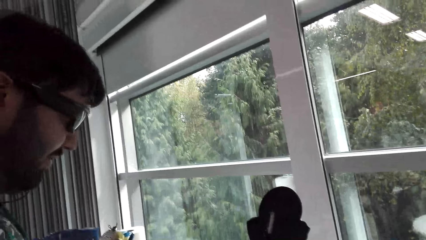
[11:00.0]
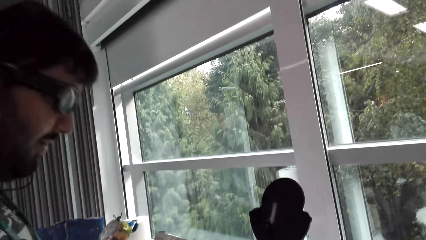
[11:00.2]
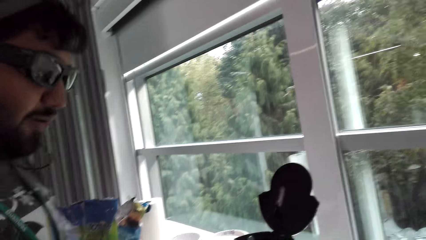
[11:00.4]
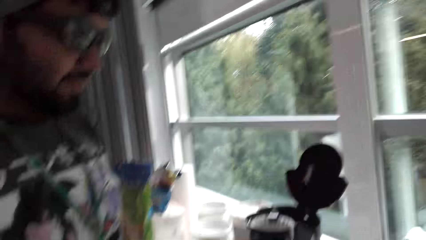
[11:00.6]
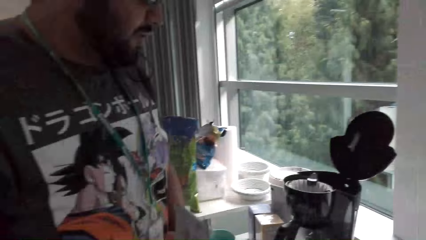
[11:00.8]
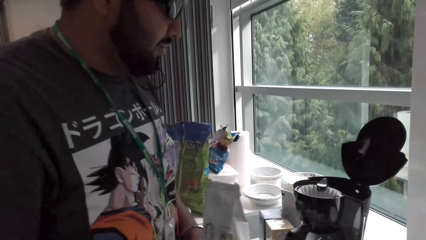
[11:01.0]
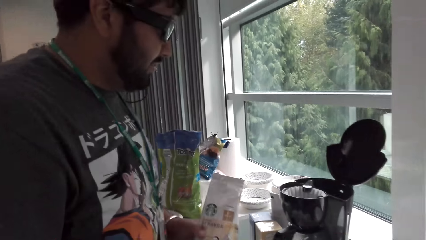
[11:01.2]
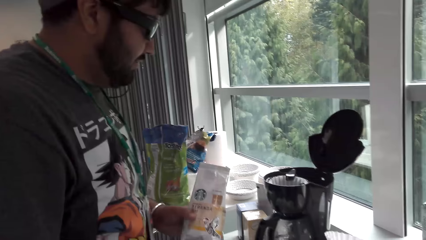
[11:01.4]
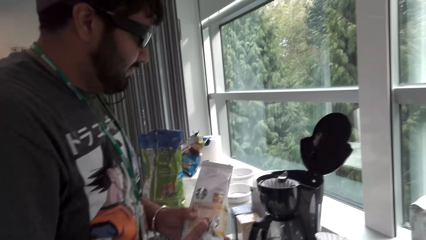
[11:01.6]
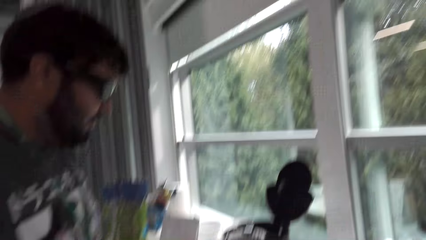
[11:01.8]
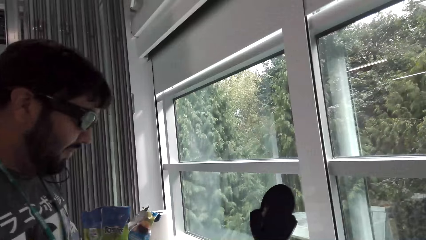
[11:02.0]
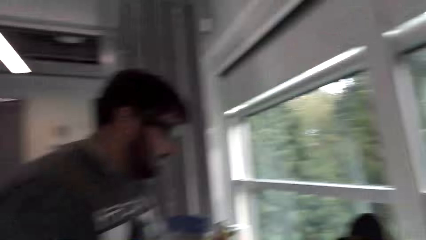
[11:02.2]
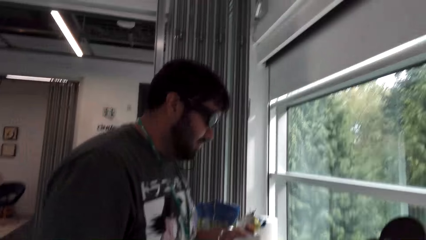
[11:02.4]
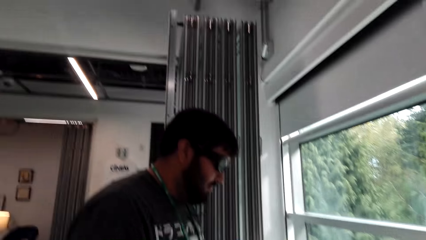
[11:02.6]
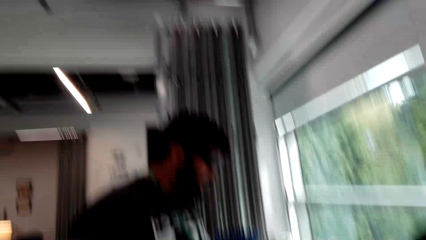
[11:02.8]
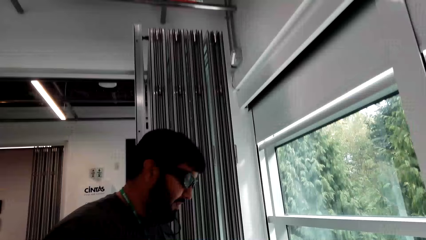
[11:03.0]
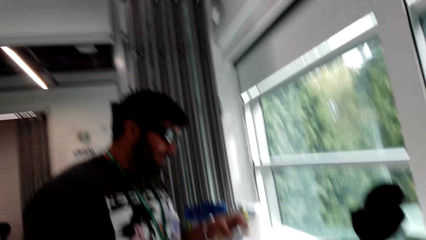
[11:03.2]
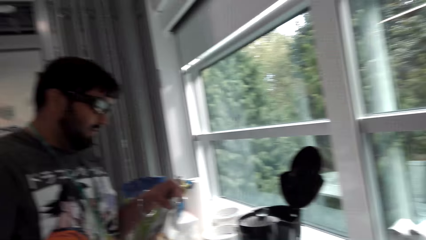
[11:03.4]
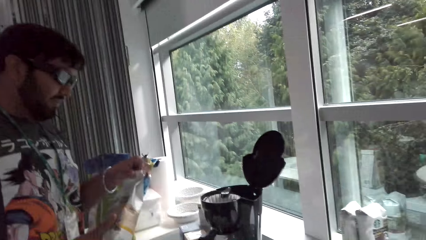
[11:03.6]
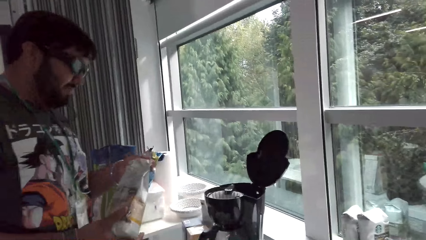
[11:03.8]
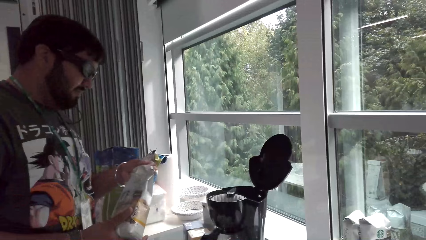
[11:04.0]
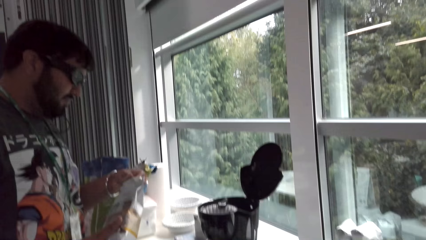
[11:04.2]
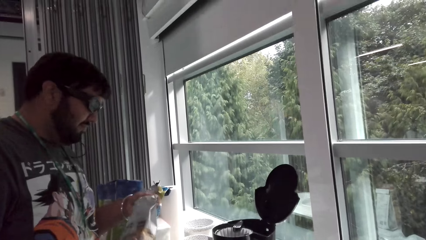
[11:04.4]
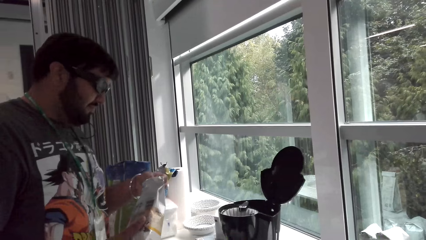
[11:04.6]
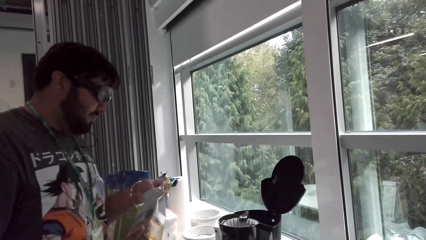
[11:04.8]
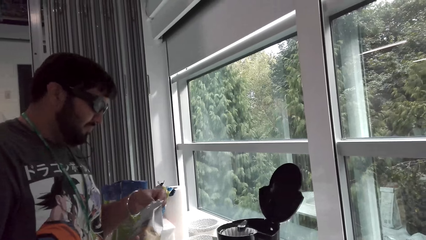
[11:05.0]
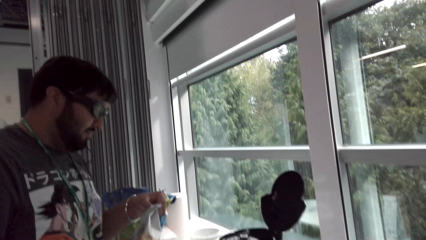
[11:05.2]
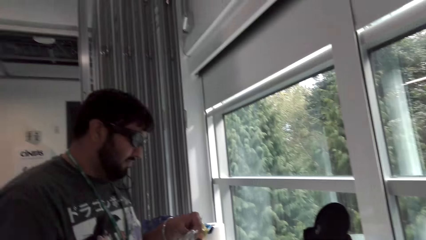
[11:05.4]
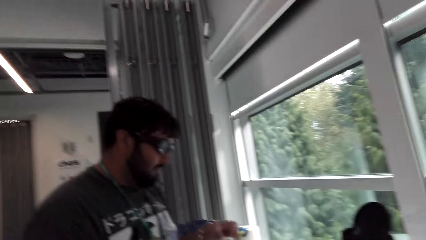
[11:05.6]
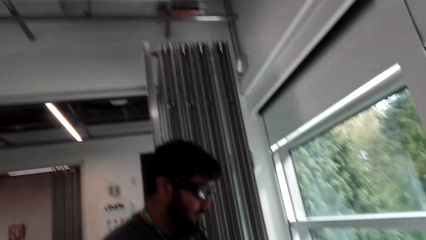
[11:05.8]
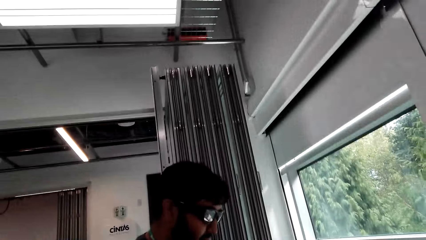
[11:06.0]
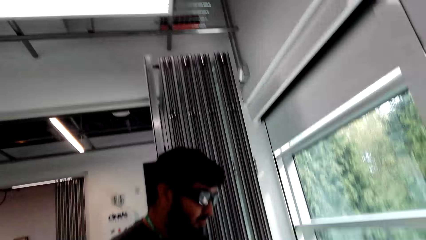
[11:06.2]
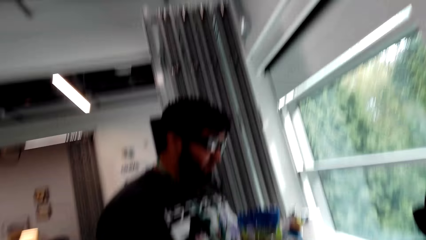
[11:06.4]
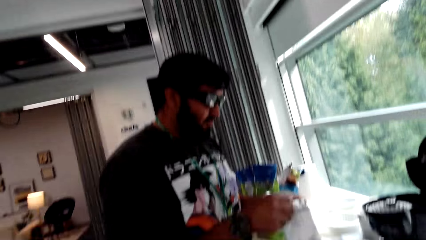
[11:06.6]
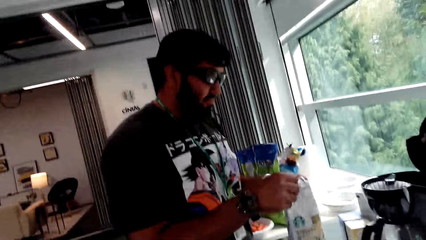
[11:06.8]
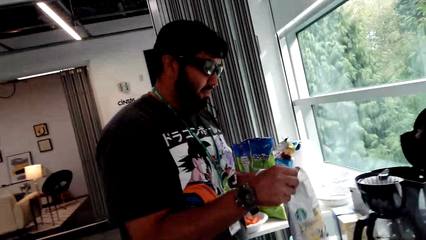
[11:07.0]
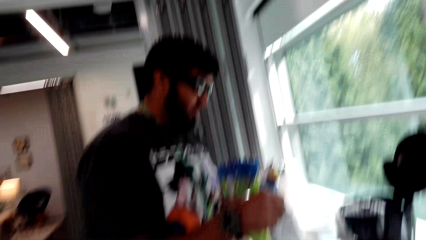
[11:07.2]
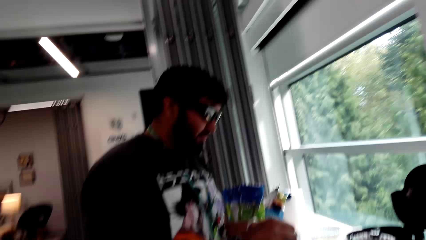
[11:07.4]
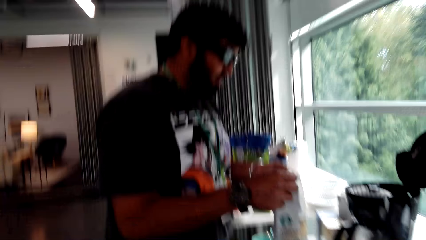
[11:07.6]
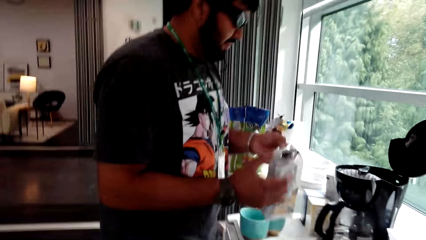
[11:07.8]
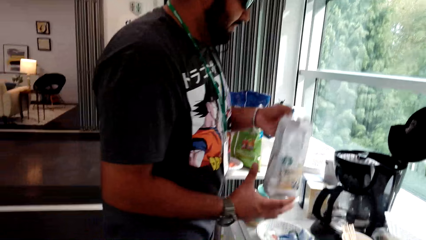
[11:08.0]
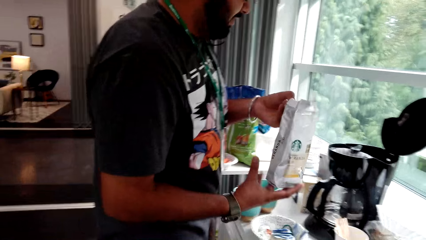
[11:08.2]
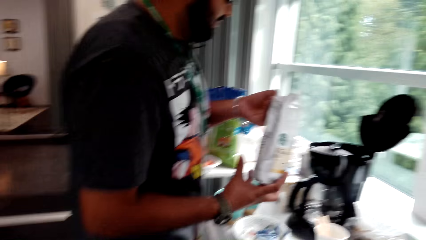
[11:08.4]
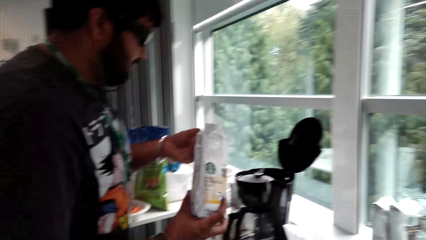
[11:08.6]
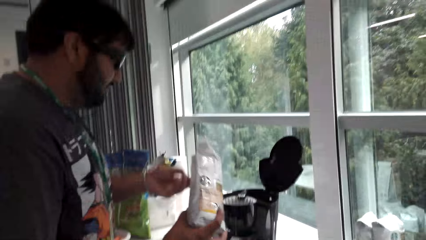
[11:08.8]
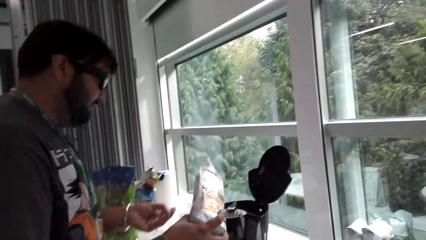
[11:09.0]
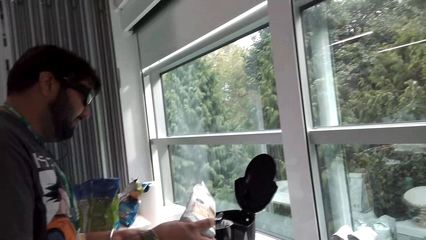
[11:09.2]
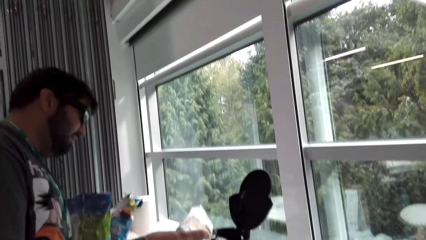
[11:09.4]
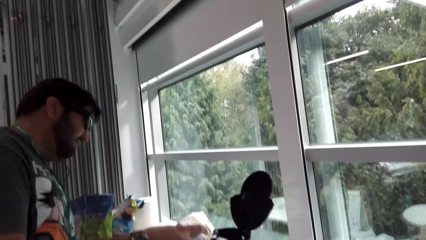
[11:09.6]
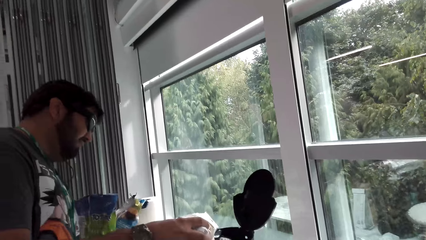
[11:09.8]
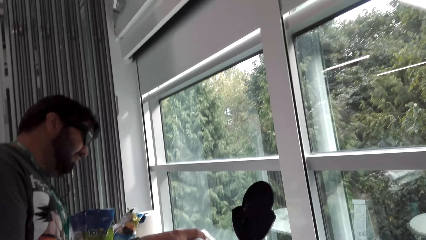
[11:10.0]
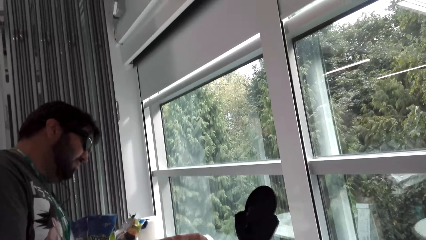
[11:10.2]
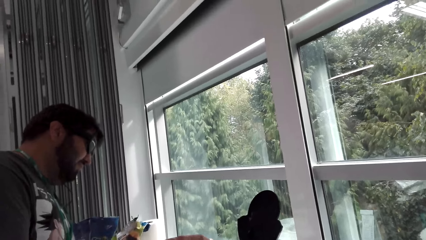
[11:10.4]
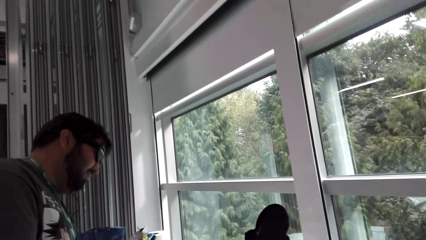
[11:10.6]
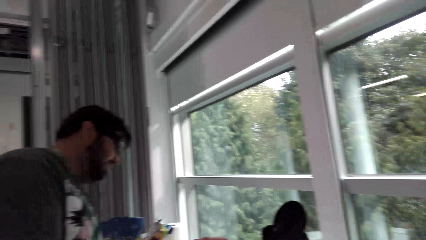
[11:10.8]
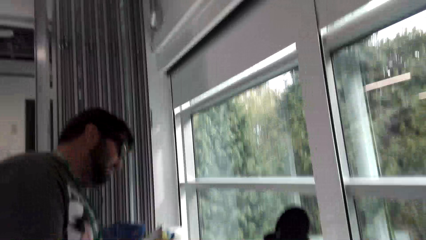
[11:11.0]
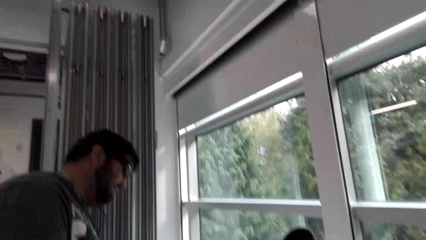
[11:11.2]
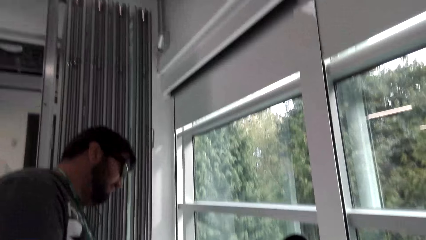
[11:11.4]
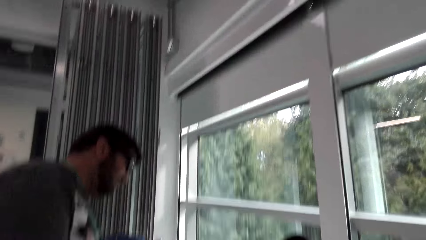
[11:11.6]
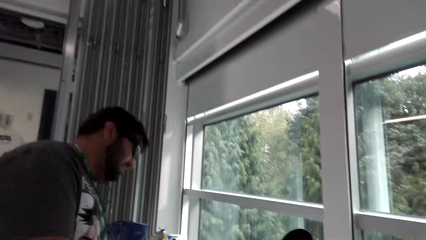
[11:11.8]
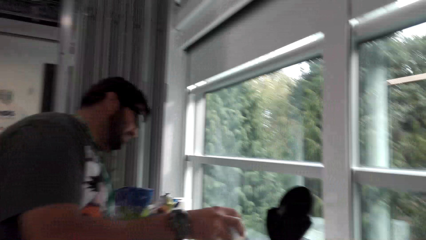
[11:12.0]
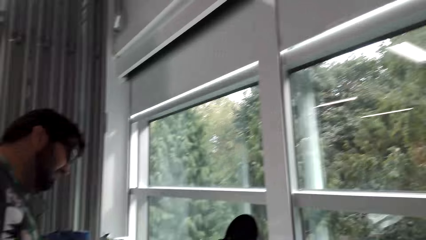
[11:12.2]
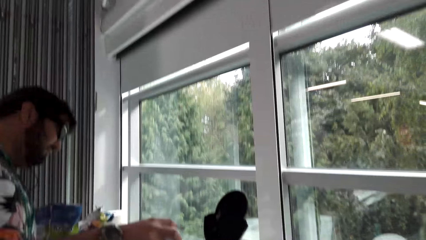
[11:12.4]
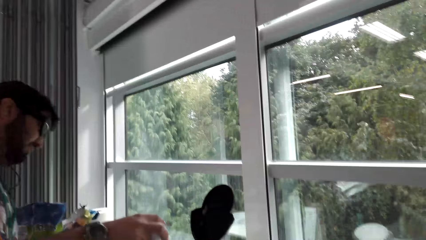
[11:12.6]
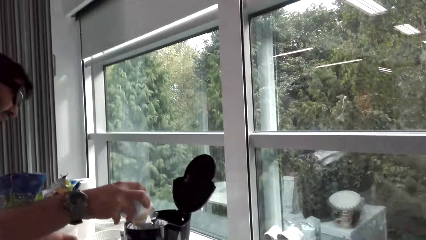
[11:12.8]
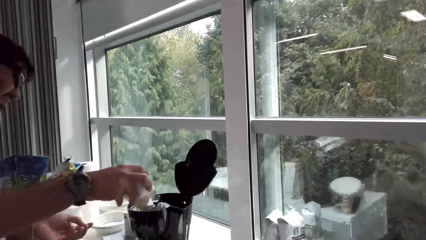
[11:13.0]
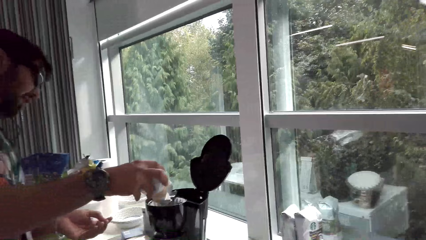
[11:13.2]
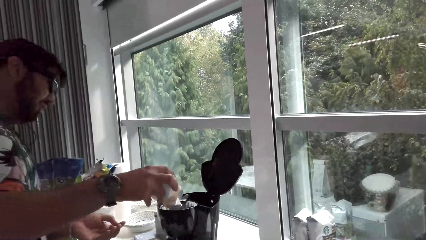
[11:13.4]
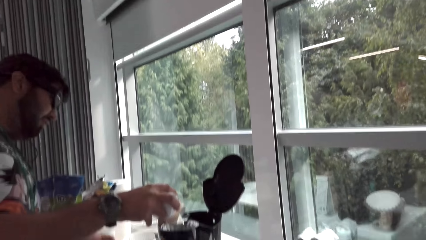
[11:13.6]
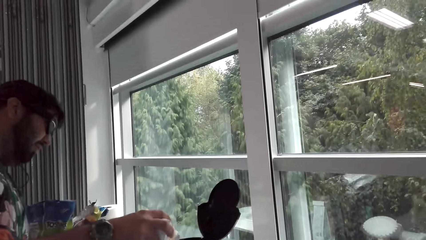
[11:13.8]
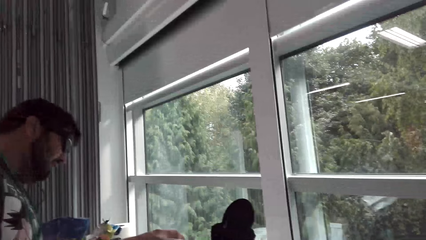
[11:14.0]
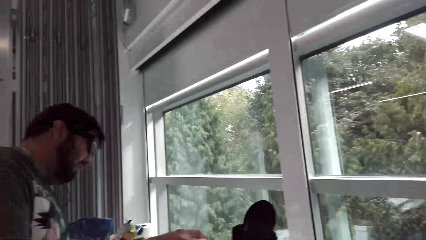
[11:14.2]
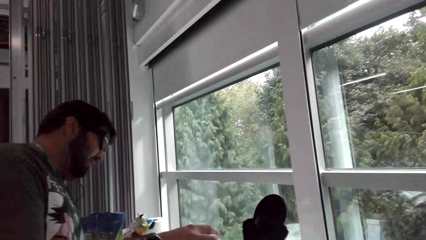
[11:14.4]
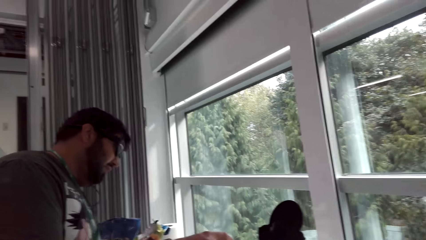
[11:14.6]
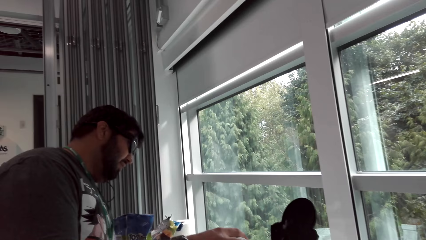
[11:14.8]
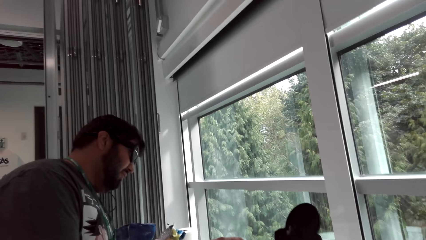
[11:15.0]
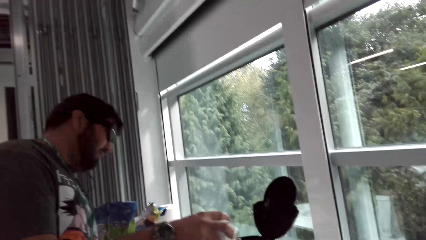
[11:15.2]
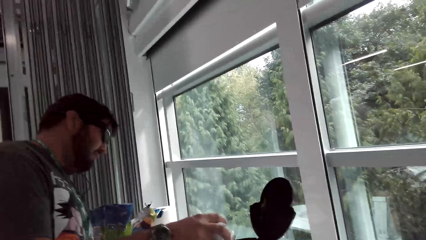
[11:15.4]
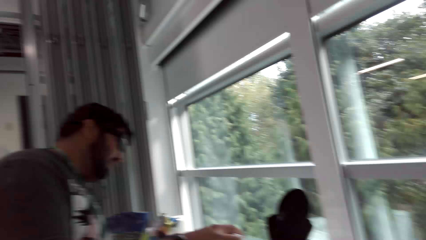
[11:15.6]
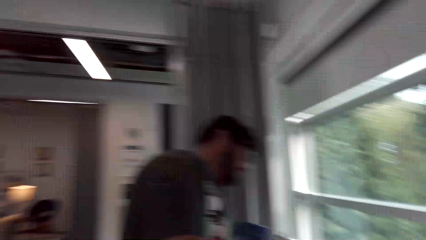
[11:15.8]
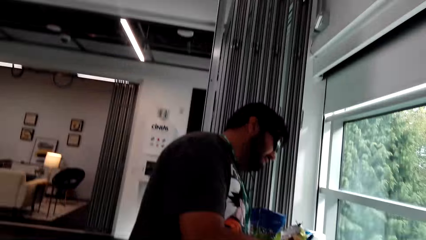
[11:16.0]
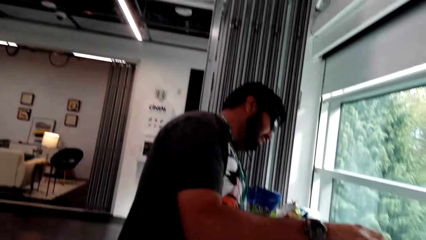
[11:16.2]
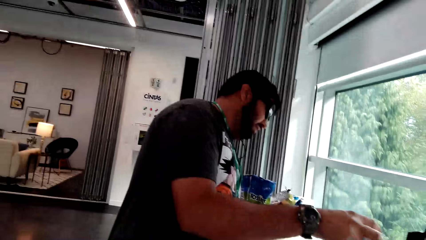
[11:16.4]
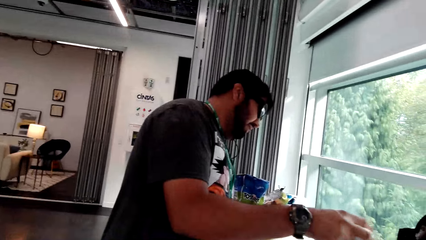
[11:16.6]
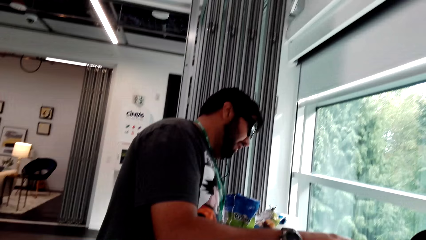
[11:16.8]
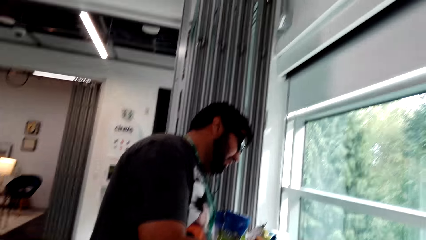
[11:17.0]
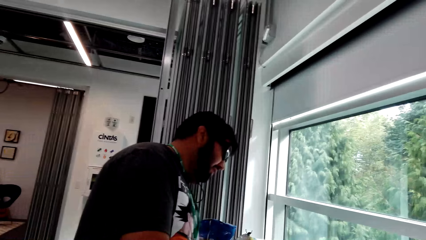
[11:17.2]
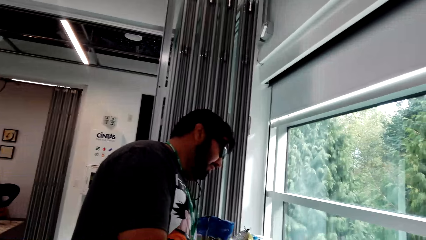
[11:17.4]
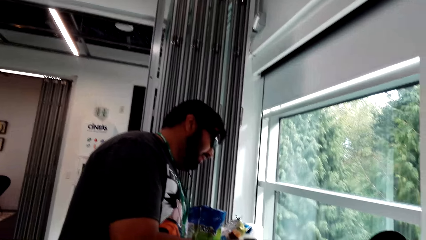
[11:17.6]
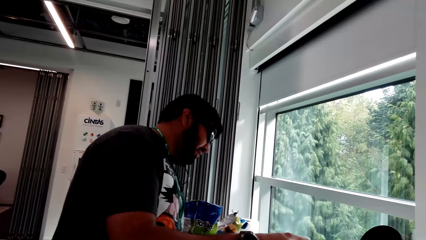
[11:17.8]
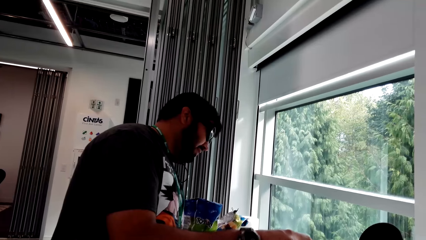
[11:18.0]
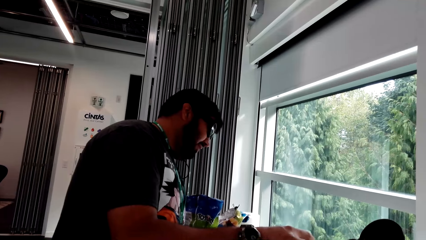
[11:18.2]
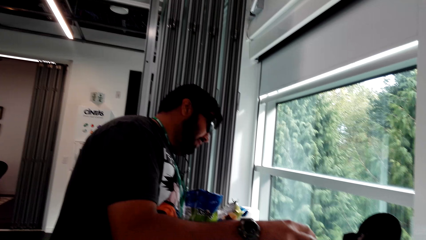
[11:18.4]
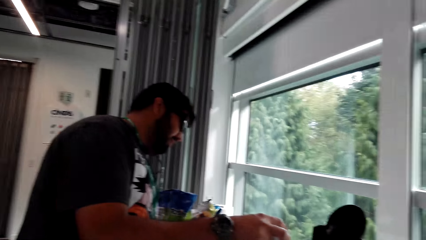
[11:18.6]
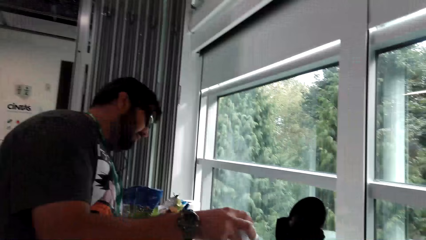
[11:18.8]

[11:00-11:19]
A man talks to the camera wearer. The camera wearer talks to the man. The man opens the packet of milk and cuts the coffee bag. The camera wearer talks to the man. The man adds milk to the kettle. The camera wearer talks to the man. The man pours the coffee in the coffee filter. The man adds milk to the kettle. The man talks to the camera wearer. The camera wearer talks to the man.
